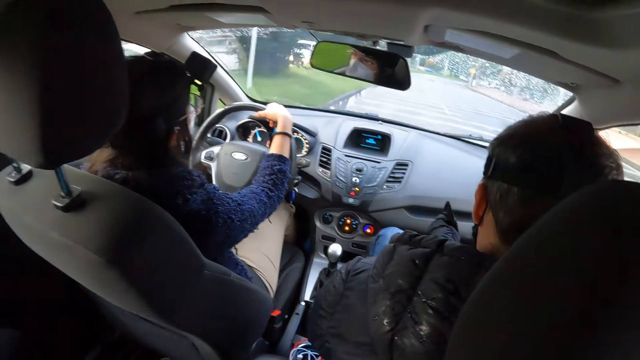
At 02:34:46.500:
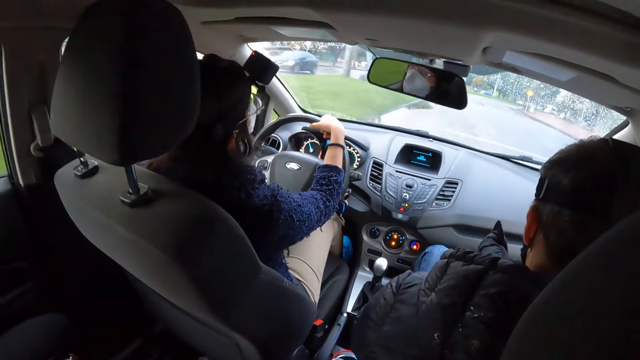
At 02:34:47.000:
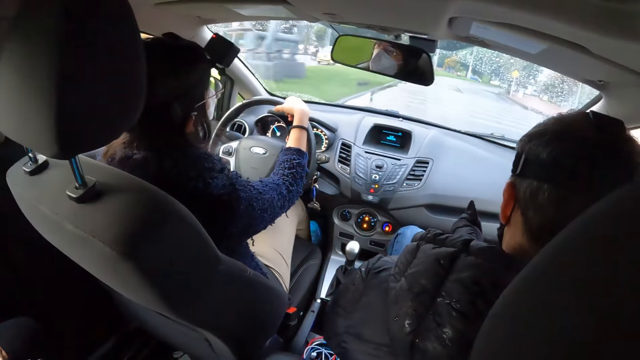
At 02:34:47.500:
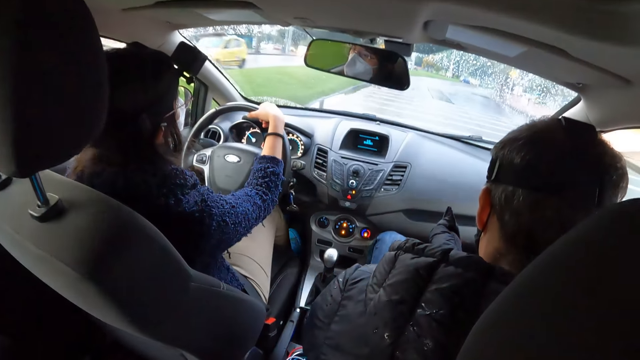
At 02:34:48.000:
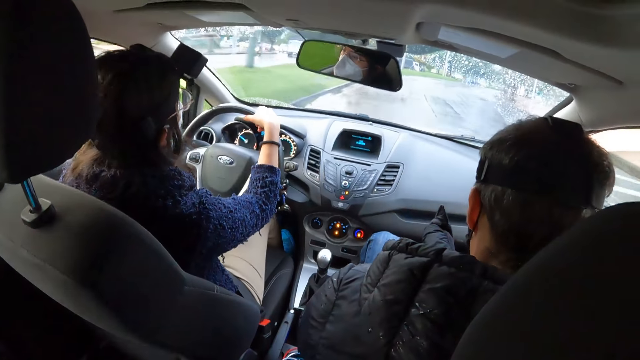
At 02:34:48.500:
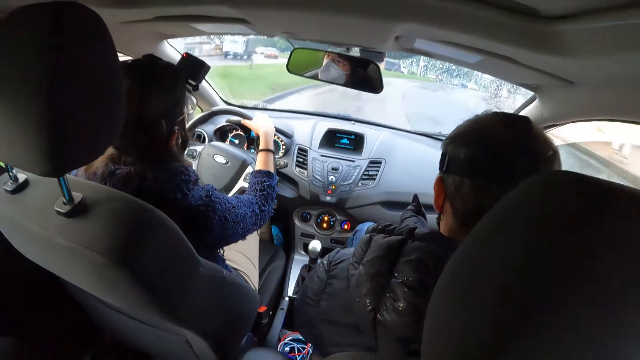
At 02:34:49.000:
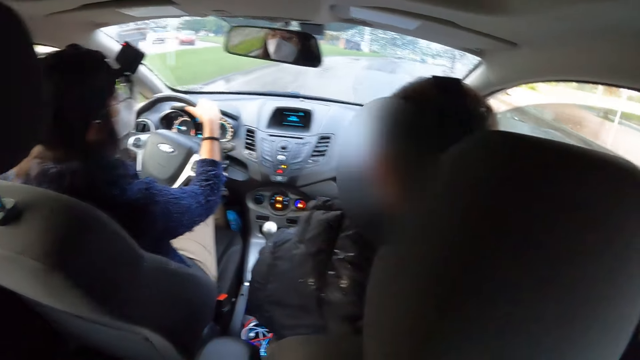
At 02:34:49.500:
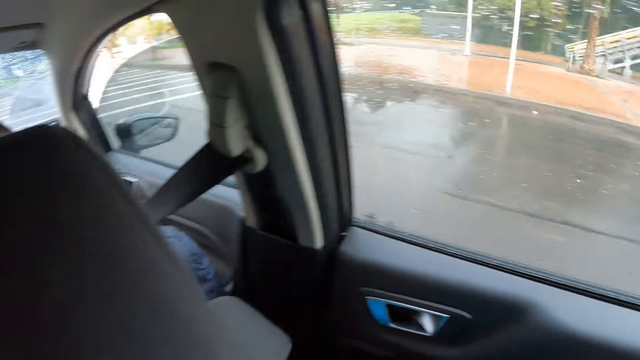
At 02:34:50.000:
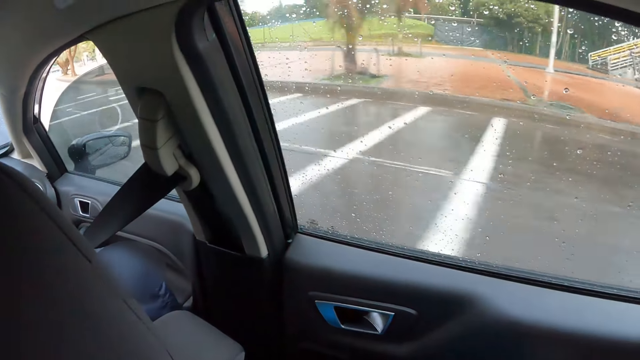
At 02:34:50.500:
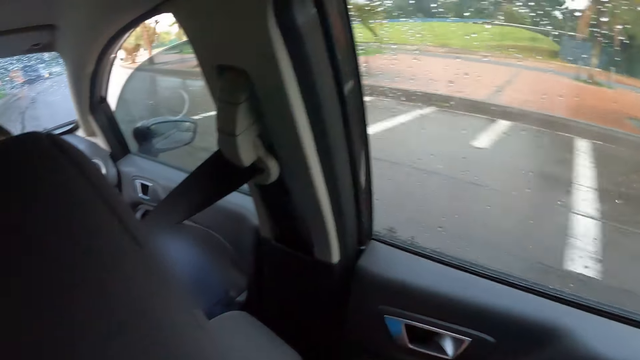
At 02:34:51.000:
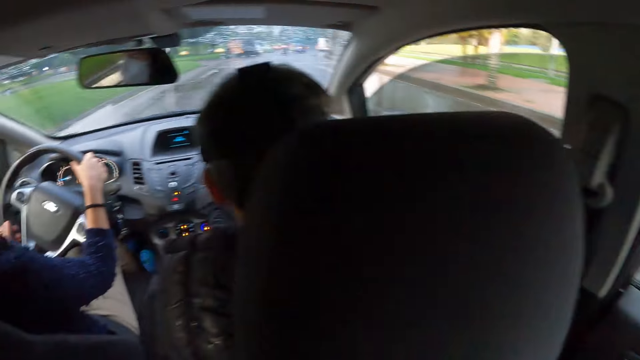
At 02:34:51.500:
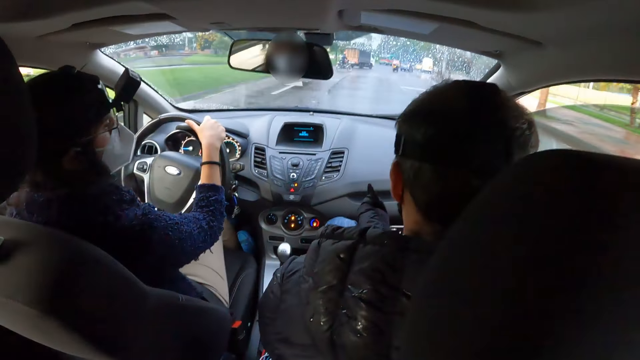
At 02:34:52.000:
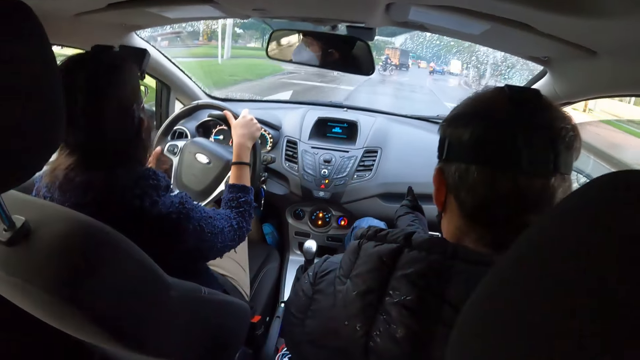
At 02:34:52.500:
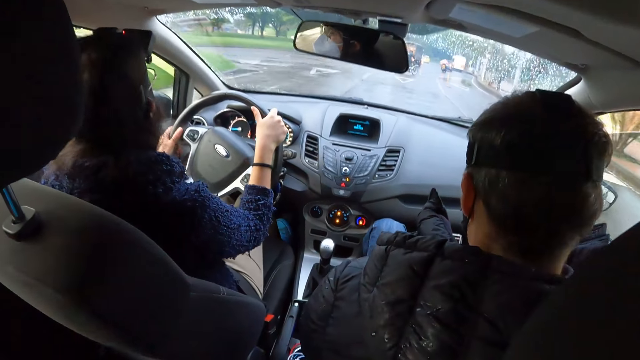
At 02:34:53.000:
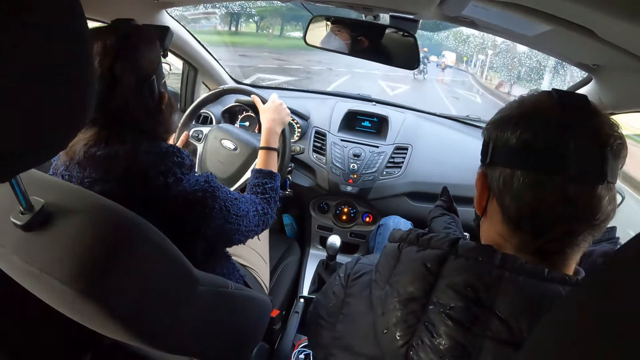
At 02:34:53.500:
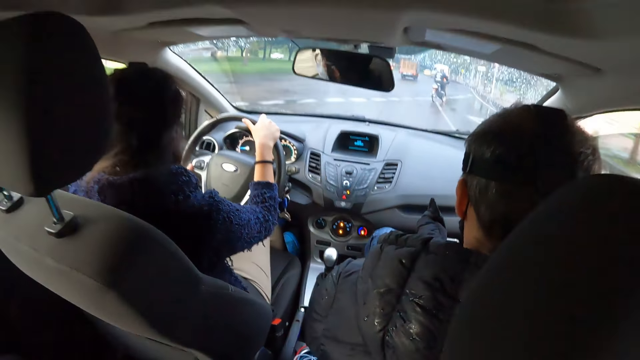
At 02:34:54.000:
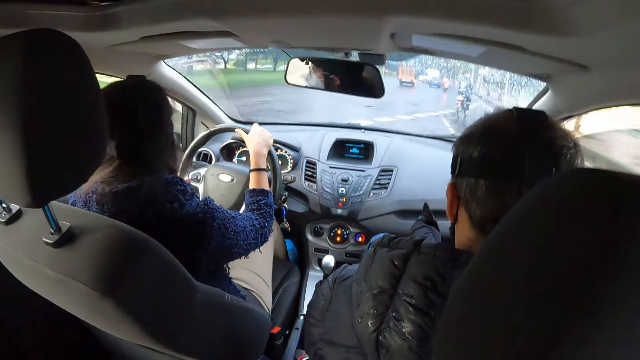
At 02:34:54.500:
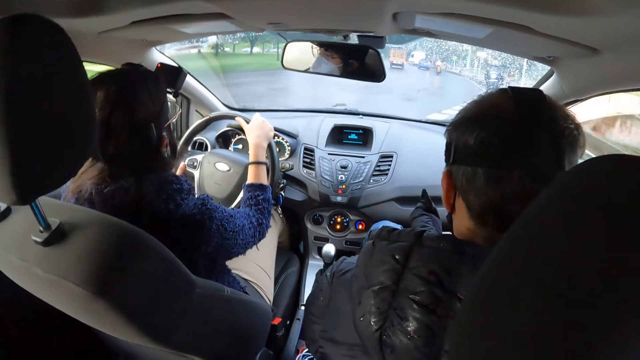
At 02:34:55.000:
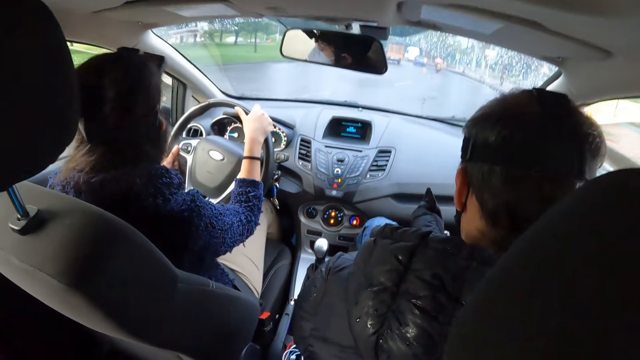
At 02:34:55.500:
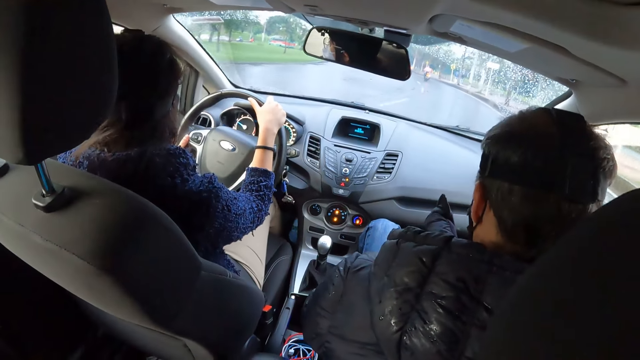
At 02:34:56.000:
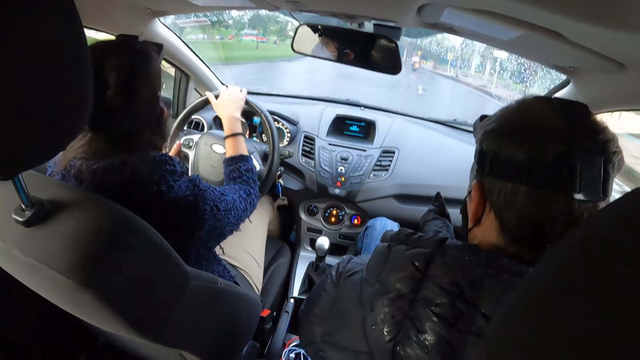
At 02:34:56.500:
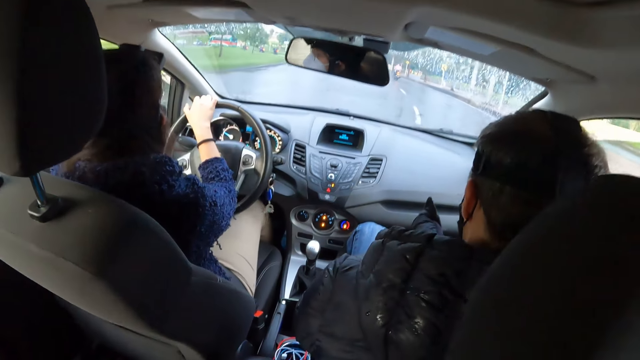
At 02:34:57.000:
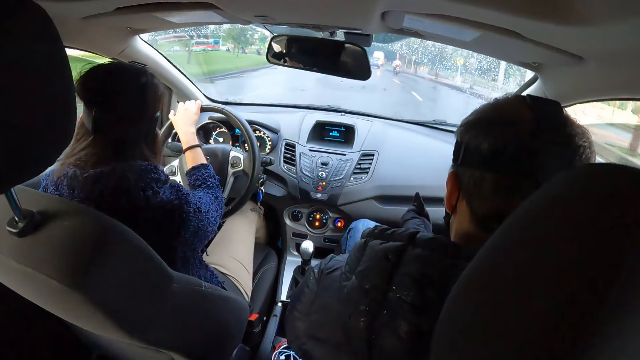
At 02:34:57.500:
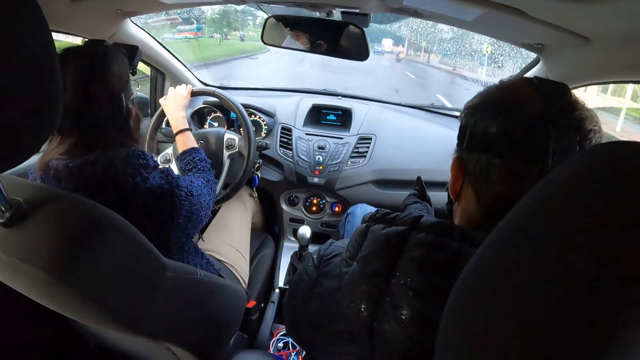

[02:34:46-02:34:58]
The camera wearer looks outside. The woman drives the car.

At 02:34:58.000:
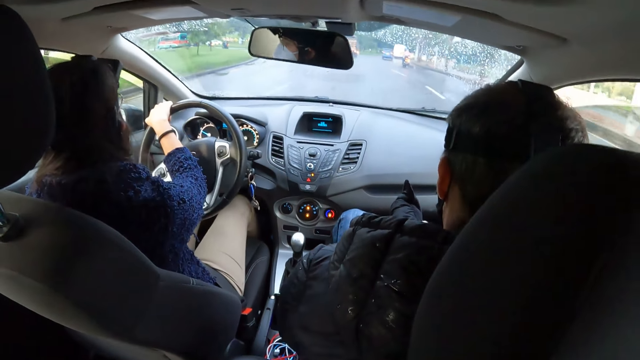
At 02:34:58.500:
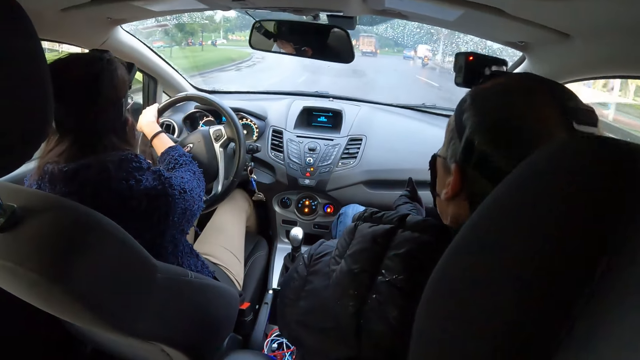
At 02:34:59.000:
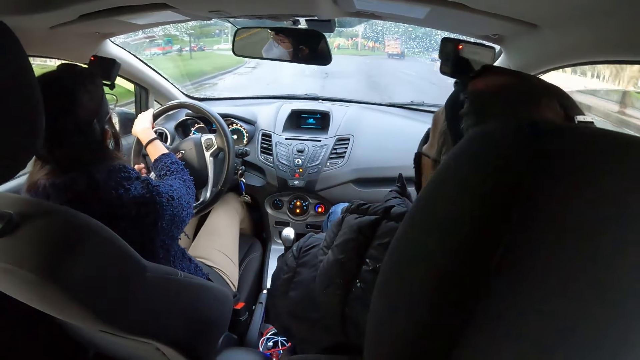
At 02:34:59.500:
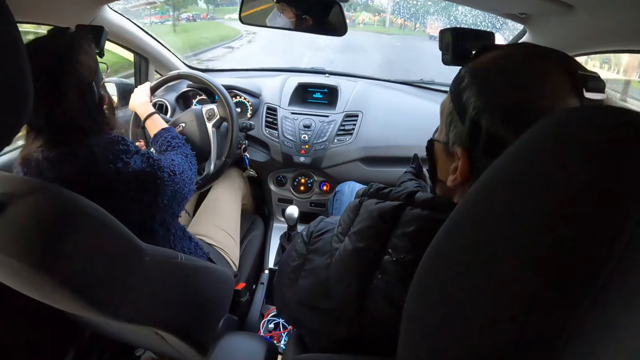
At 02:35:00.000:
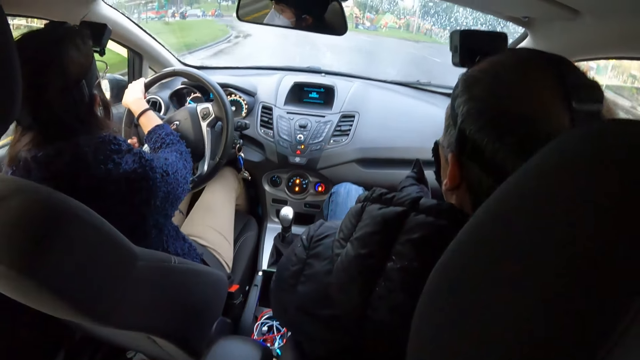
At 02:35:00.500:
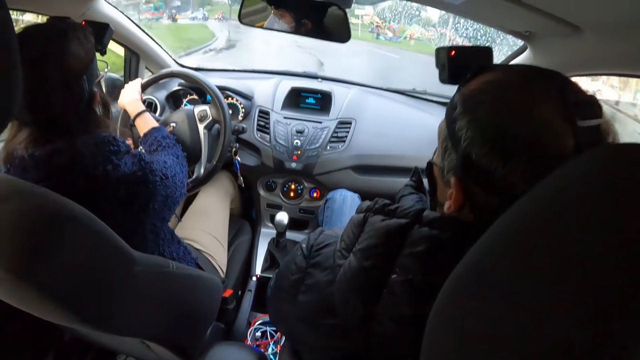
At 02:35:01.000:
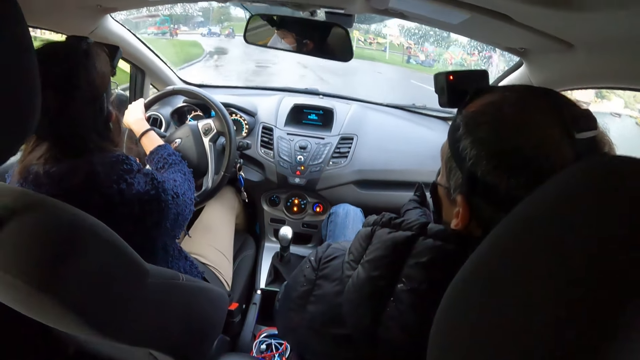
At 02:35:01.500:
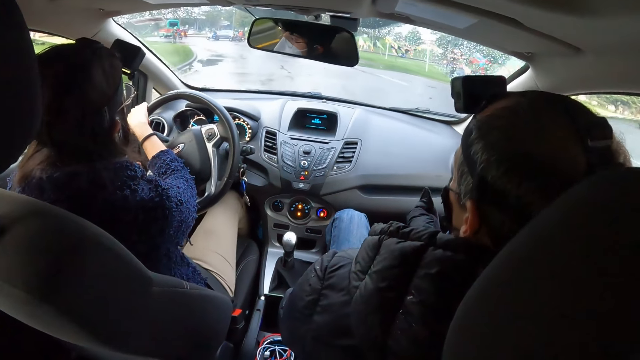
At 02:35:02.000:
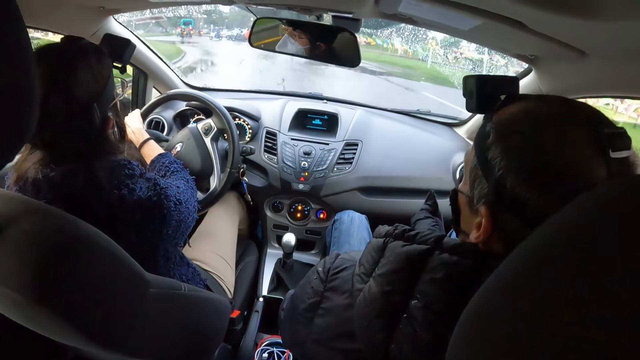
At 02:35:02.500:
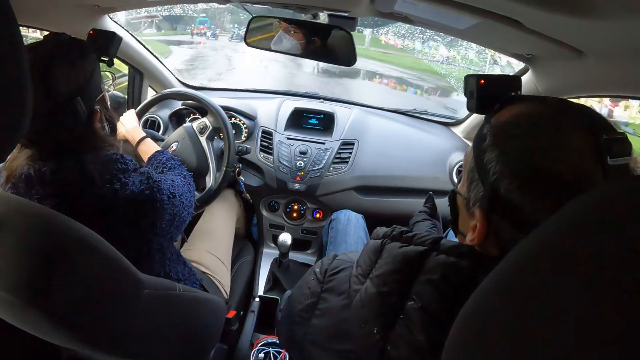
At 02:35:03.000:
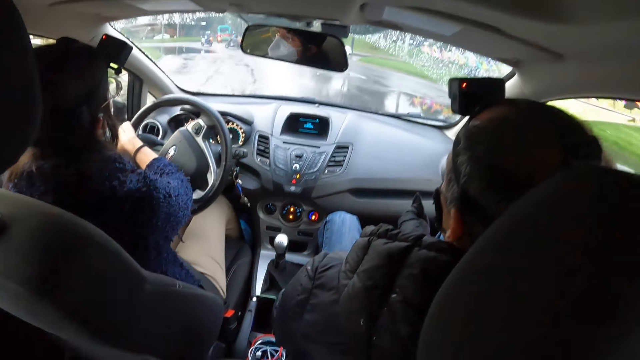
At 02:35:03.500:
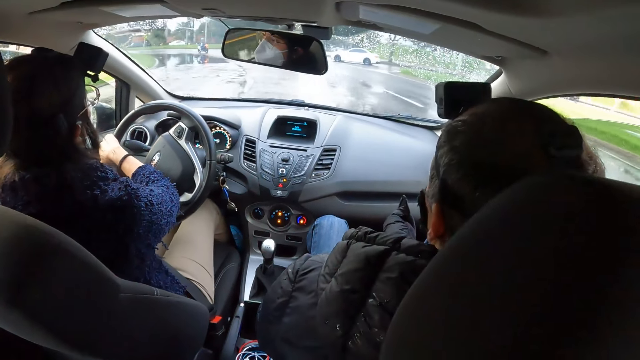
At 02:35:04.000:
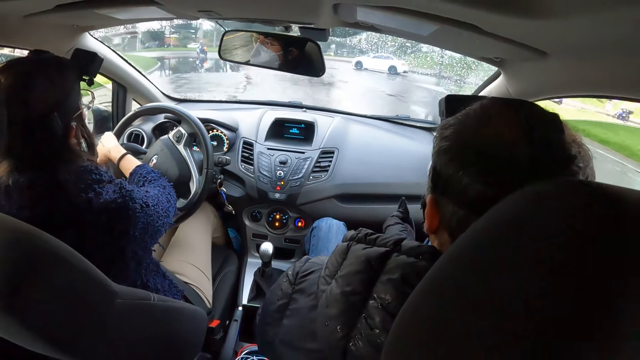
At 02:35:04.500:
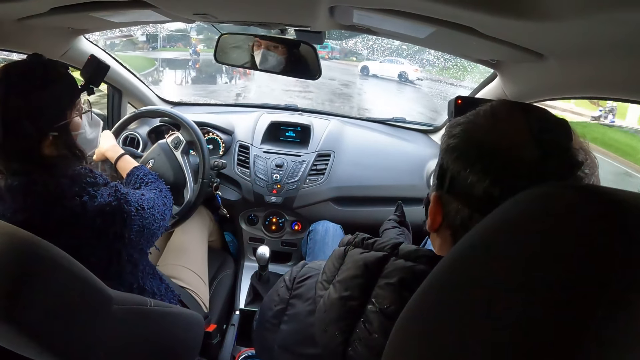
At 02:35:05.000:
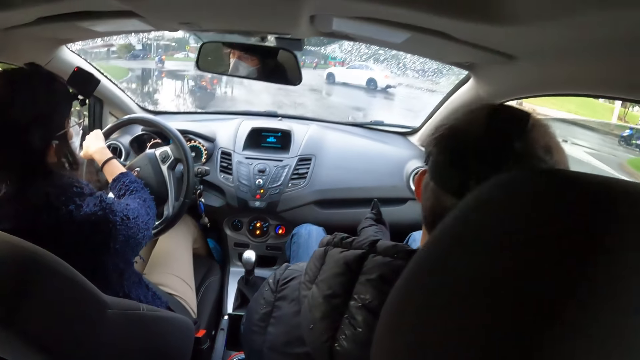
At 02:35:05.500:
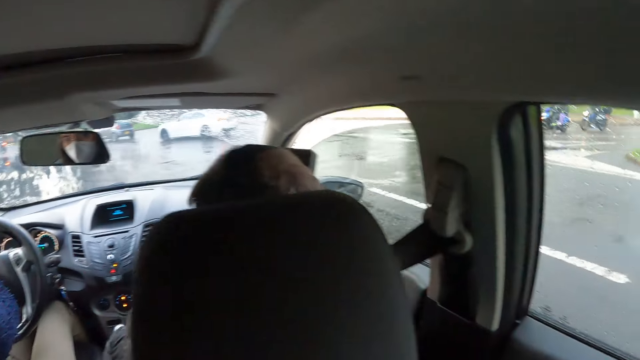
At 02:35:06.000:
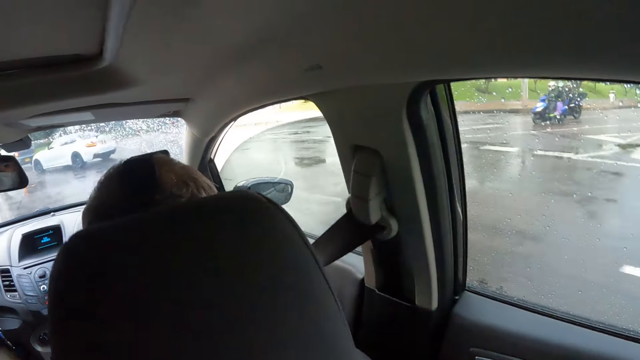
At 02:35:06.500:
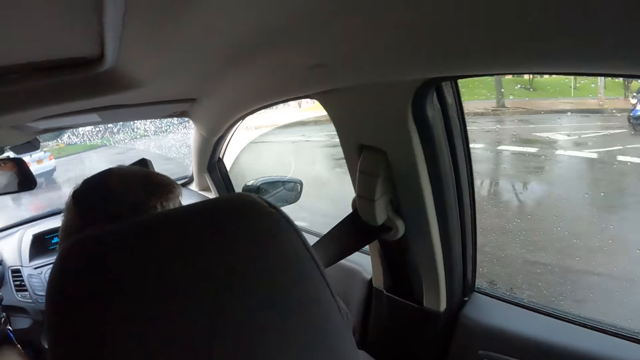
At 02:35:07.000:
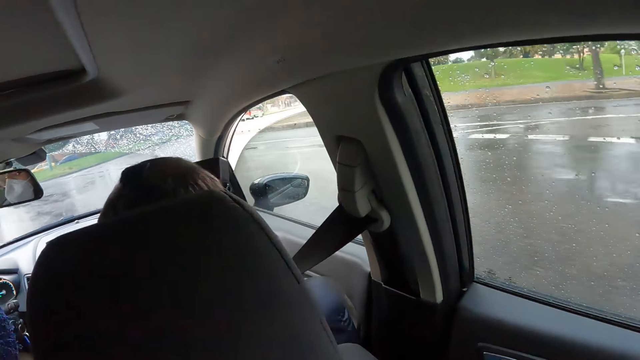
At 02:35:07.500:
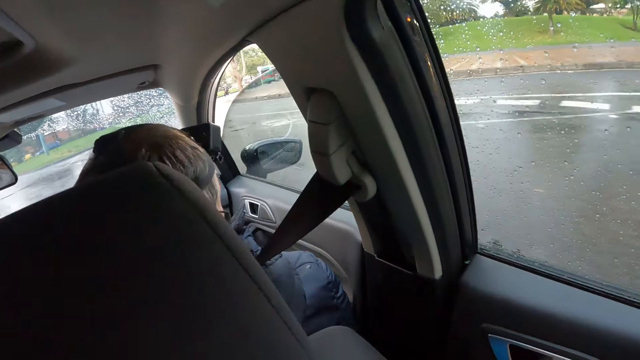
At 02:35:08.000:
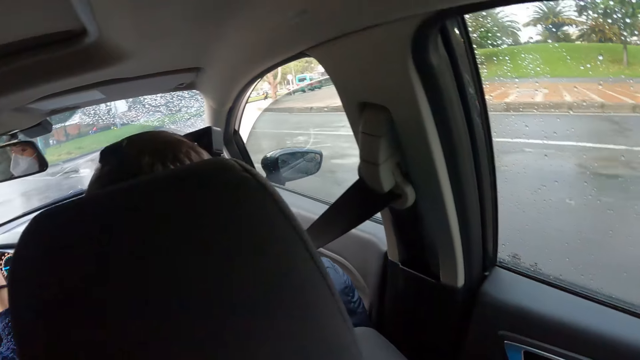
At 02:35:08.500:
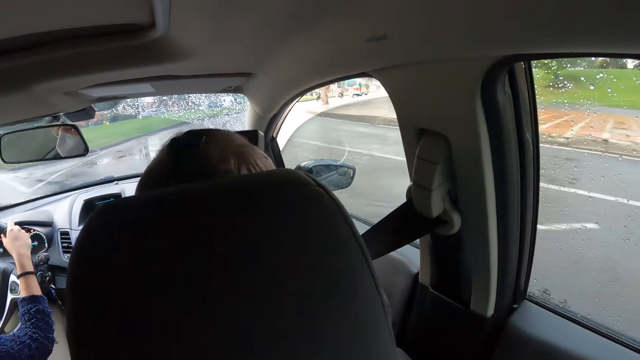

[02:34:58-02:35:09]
The camera wearer looks outside.
